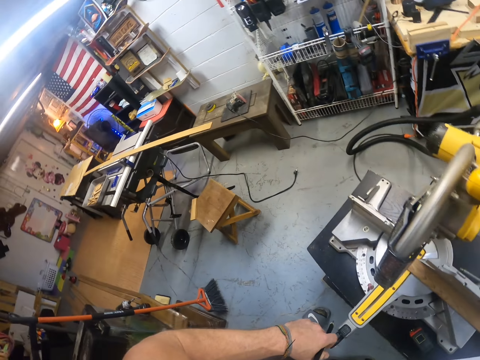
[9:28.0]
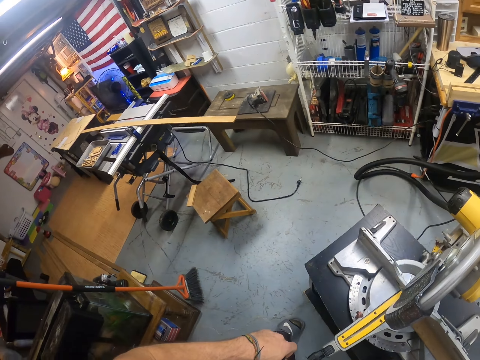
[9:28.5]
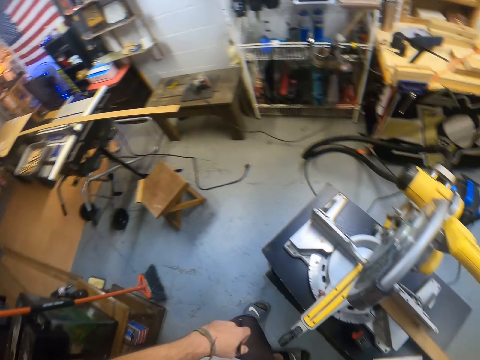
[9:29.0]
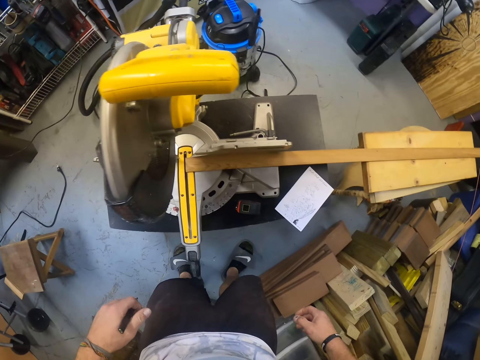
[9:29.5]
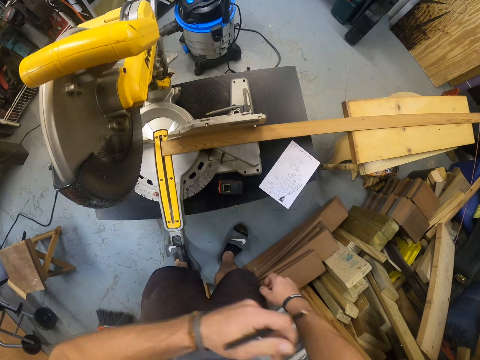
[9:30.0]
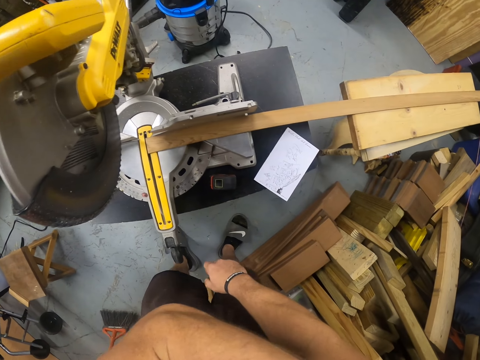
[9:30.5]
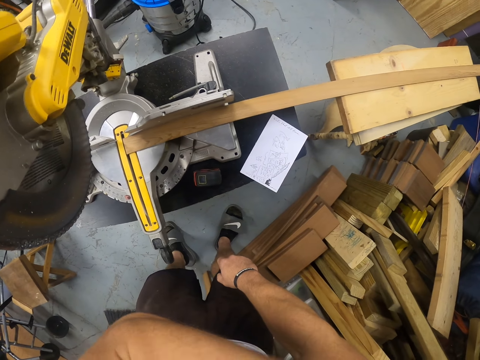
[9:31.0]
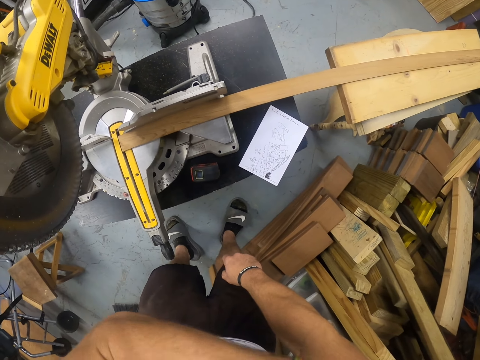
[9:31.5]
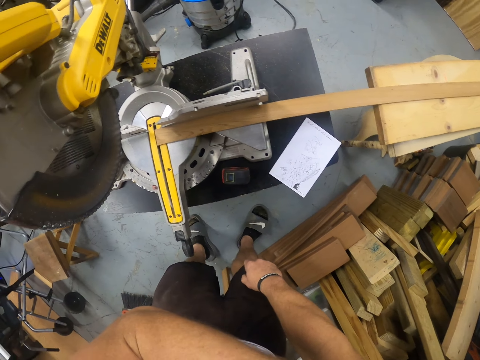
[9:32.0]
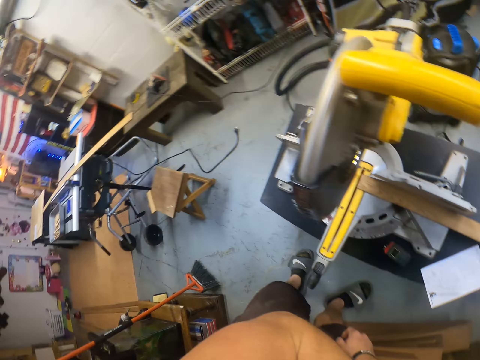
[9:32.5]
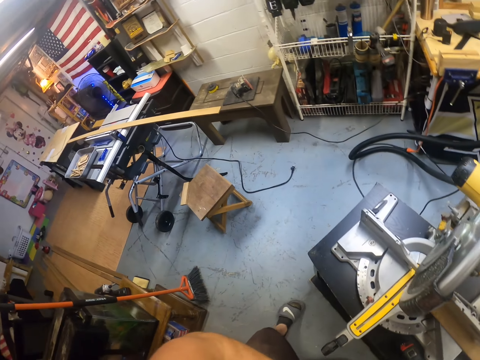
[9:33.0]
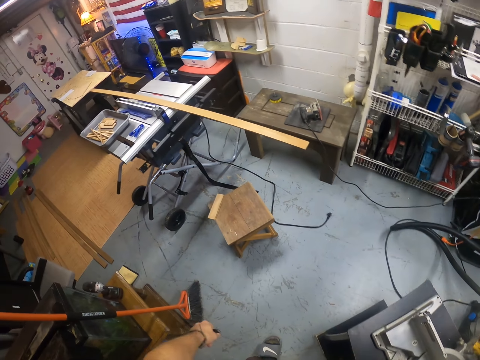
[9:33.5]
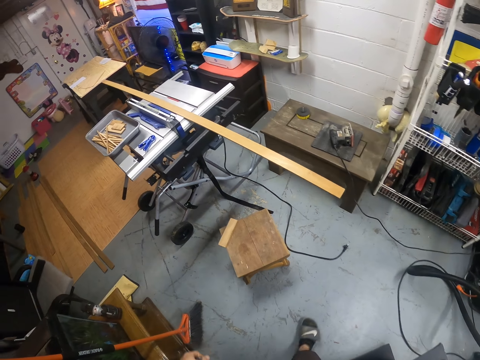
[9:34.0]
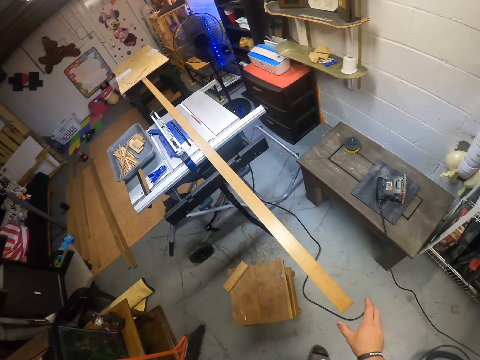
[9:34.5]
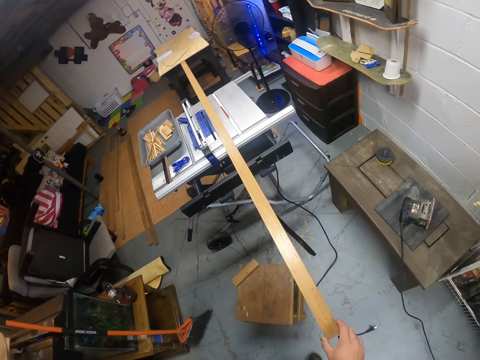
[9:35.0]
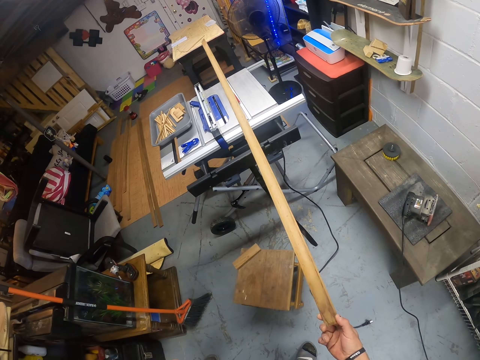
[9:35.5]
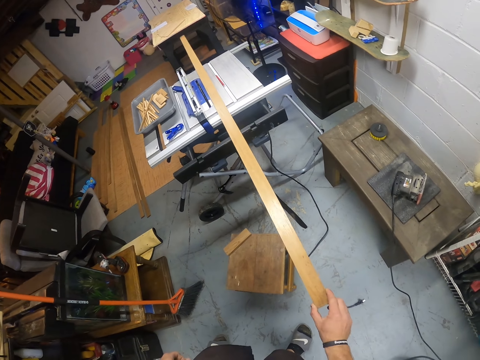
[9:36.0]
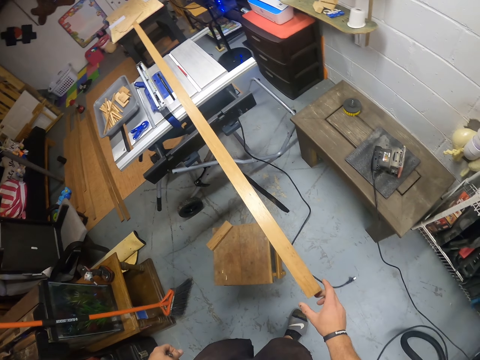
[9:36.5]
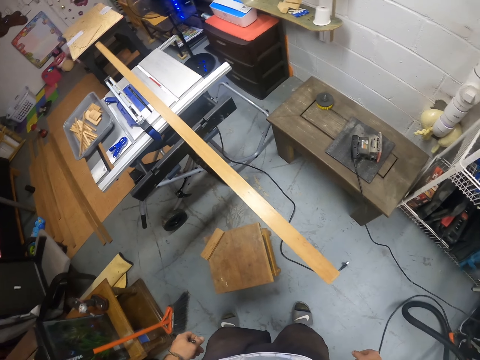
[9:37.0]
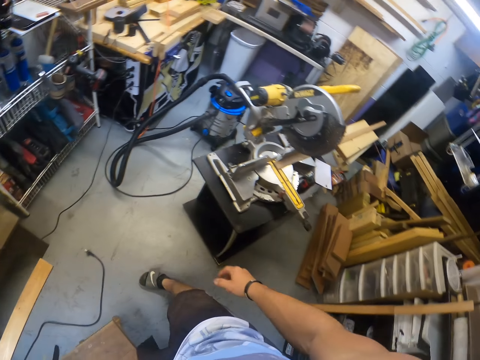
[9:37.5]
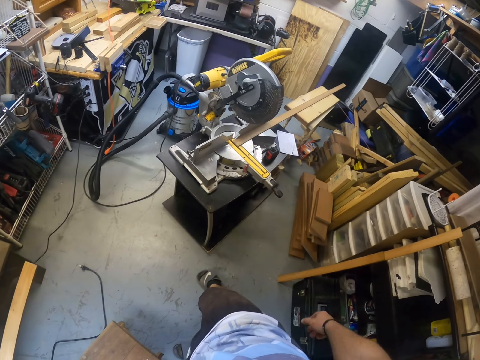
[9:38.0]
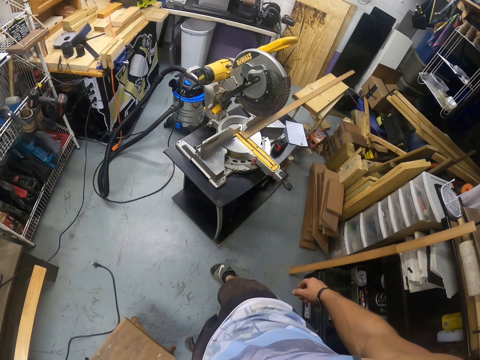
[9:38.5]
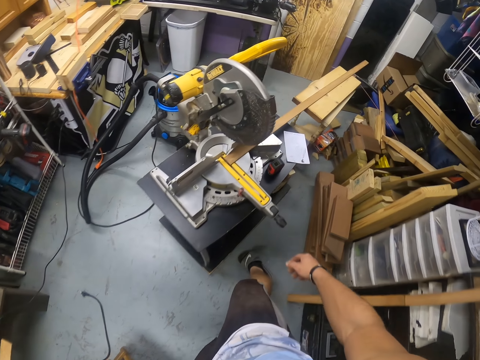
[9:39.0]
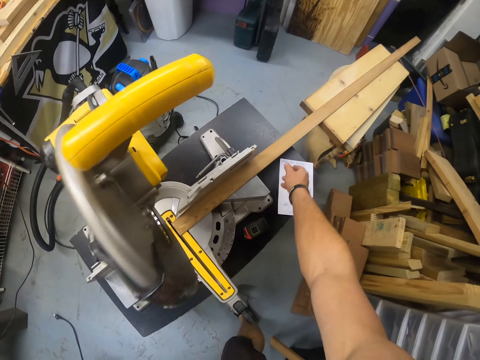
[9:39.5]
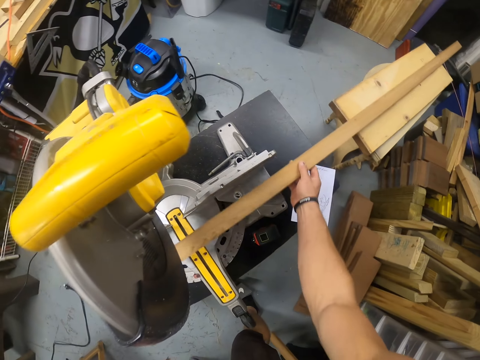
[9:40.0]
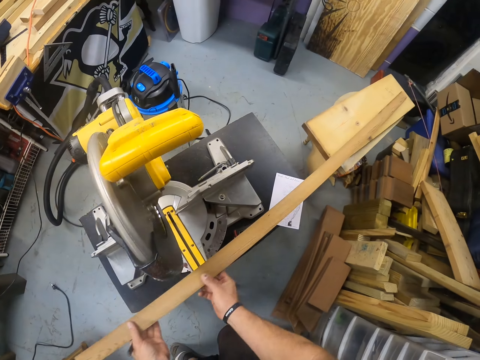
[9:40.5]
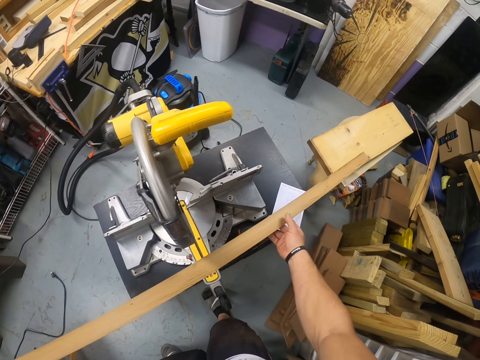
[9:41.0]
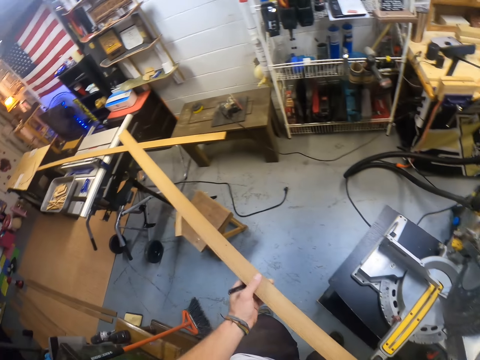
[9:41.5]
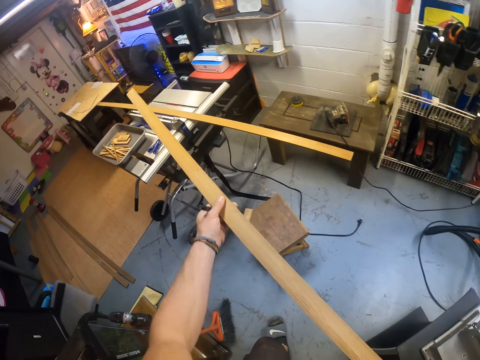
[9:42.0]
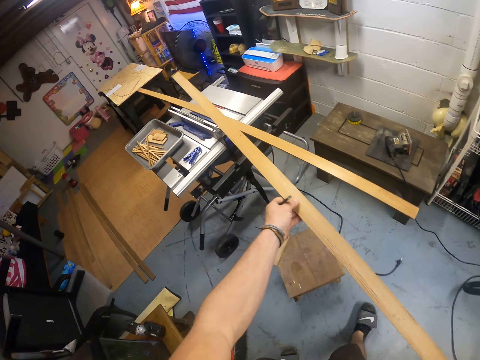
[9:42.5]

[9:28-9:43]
The camera wearer scratches his right arm with his left hand. He holds a piece of wood. He turns the piece of wood on the table saw with his right hand. He picks a piece of wood on the table with his right hand. He holds the piece of wood with both hands.

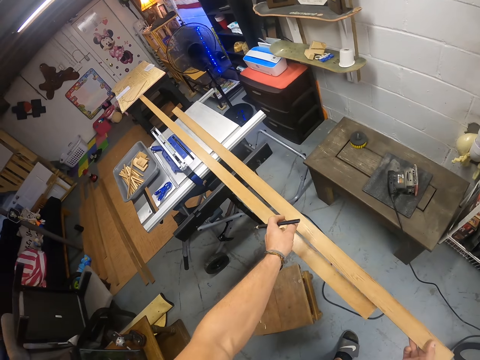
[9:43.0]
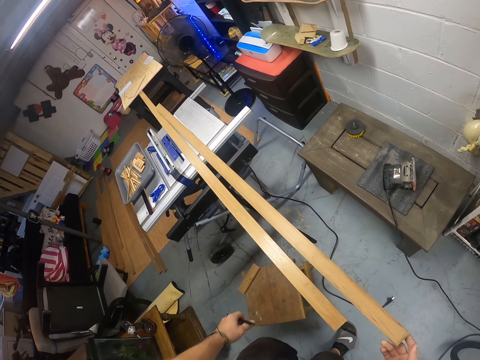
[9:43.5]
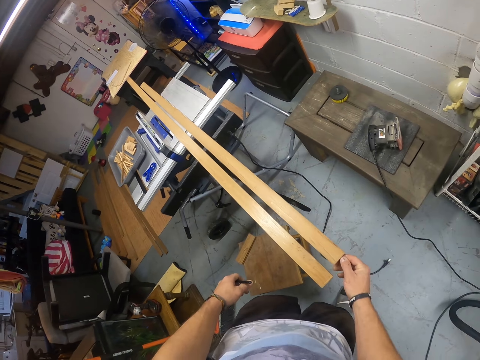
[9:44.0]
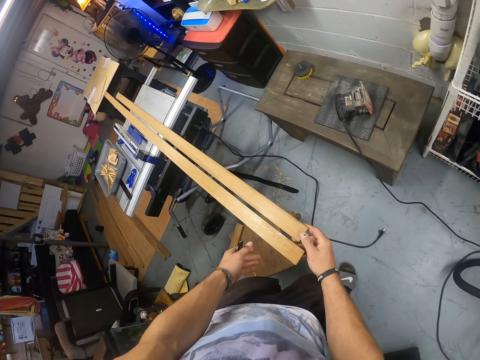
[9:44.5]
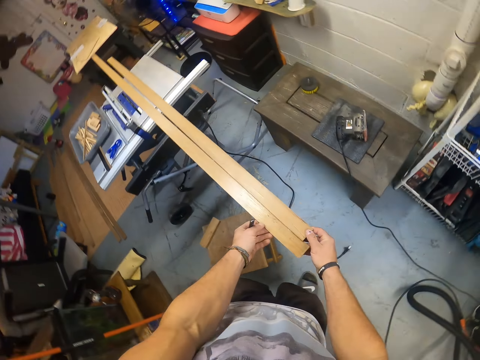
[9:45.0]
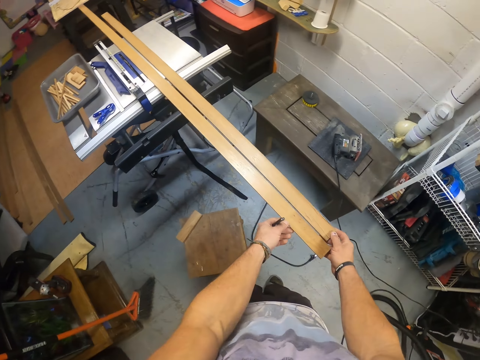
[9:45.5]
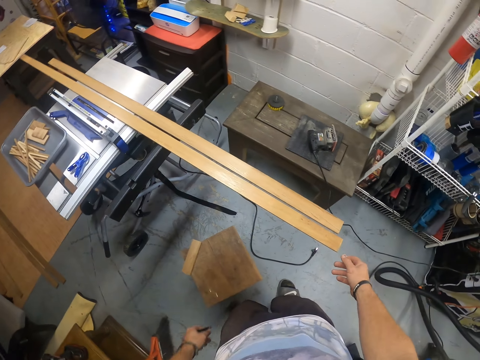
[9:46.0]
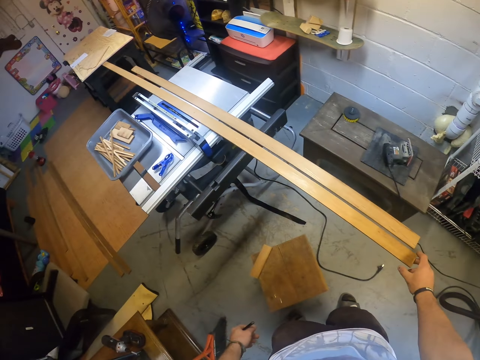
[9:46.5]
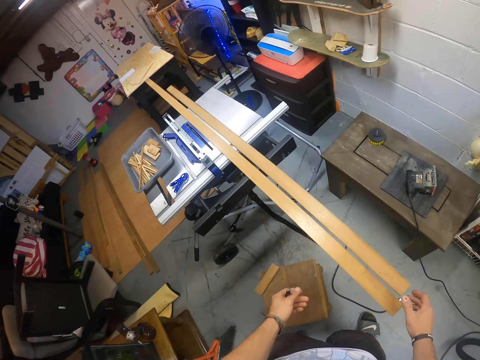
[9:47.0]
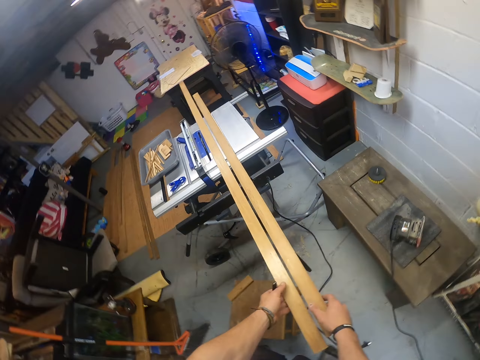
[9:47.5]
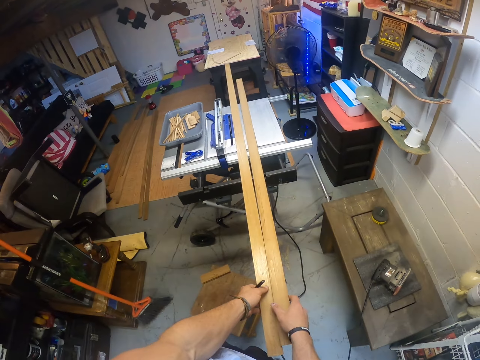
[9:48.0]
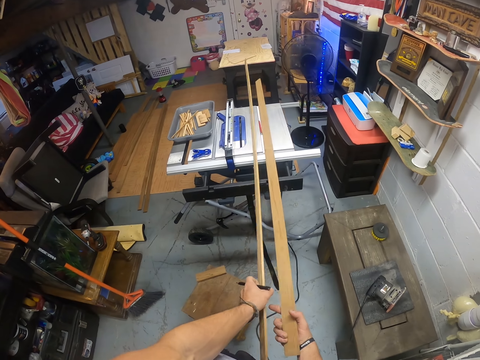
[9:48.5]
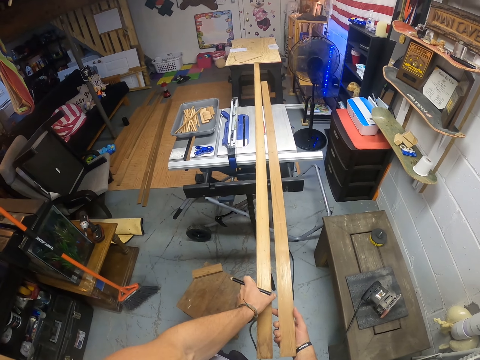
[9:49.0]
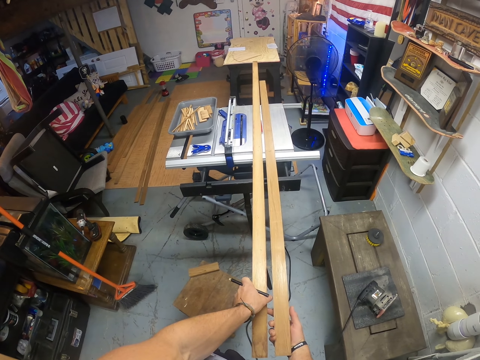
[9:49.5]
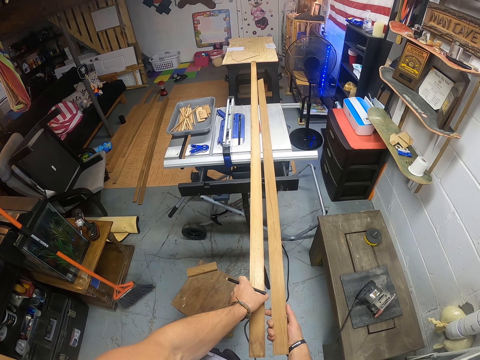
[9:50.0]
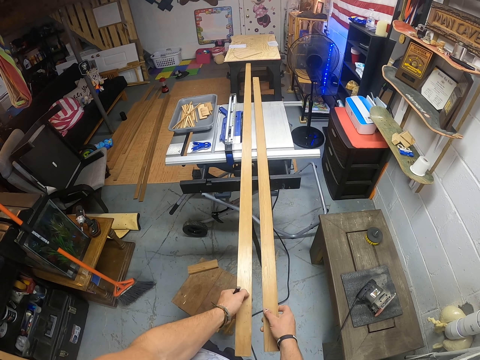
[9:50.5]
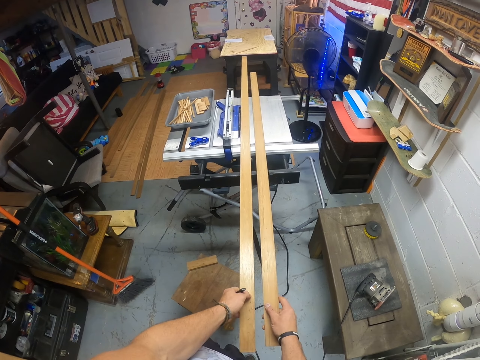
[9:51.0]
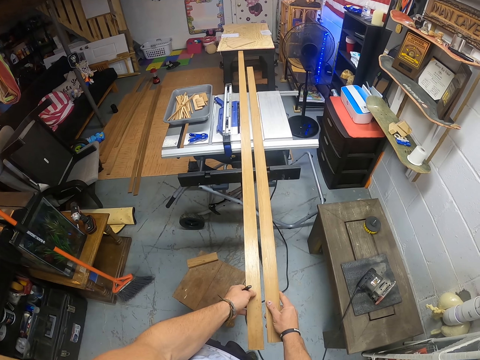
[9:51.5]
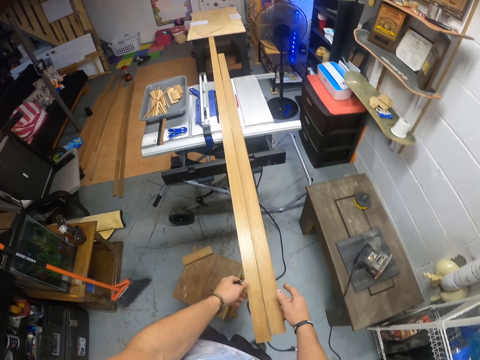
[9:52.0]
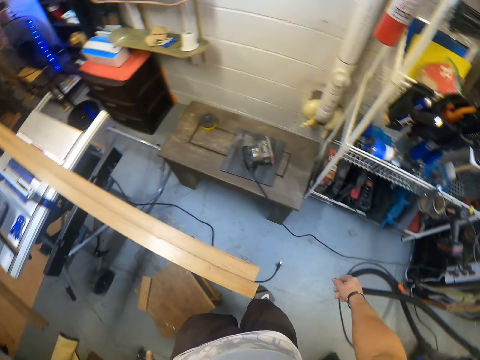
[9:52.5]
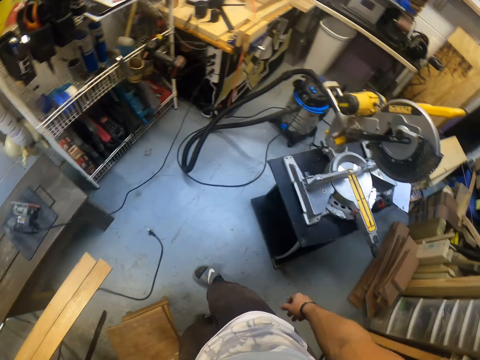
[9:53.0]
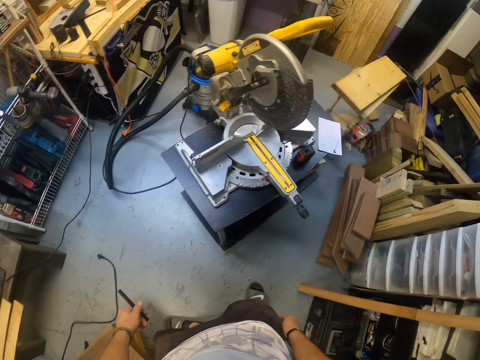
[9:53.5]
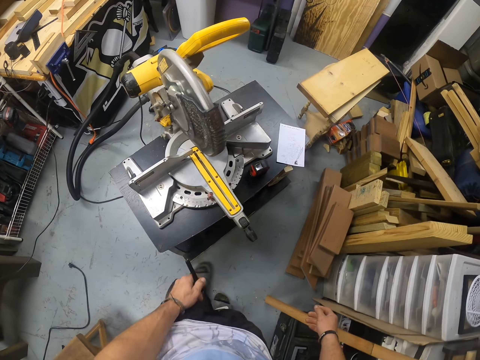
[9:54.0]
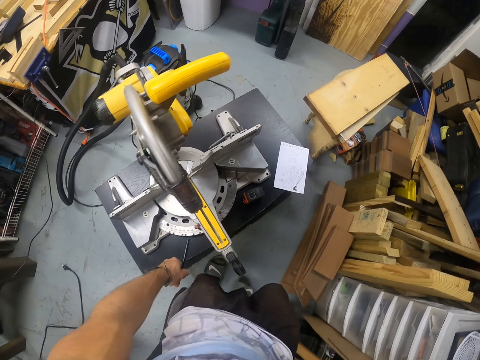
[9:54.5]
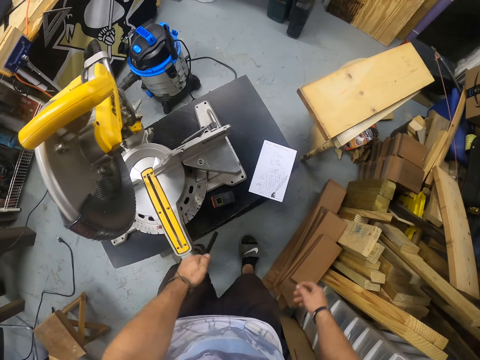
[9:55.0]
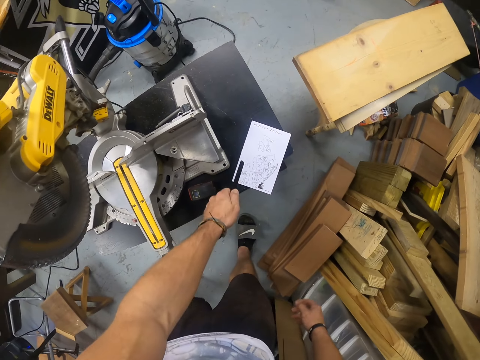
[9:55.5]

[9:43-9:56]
The camera wearer drops the piece of wood on the table saw with his right hand. He touches the piece of wood on the table saw with his left hand. He touches the pieces of wood on the table saw with both hands. He rearranges the piece of wood.
